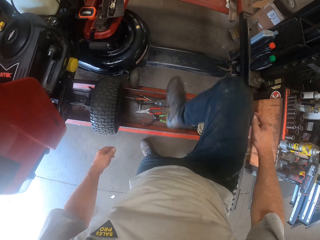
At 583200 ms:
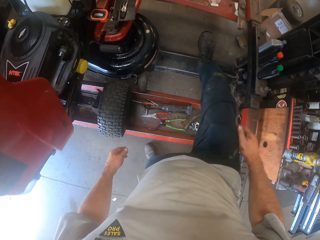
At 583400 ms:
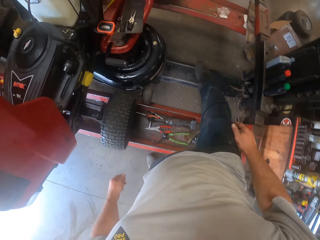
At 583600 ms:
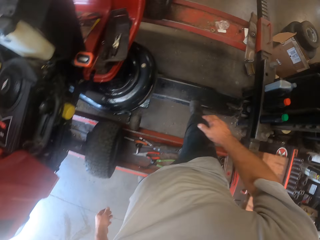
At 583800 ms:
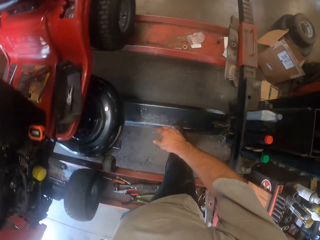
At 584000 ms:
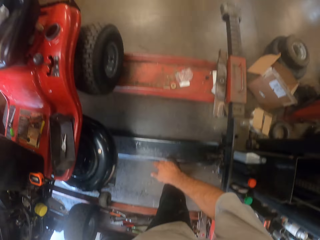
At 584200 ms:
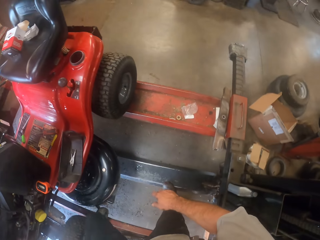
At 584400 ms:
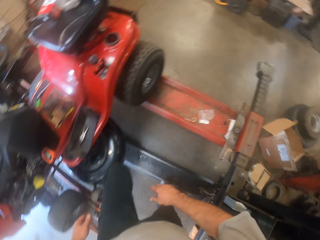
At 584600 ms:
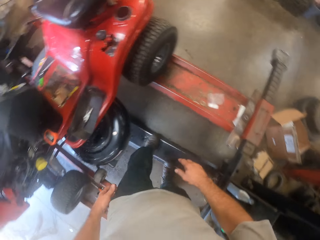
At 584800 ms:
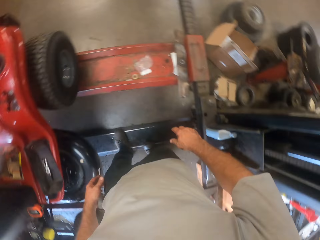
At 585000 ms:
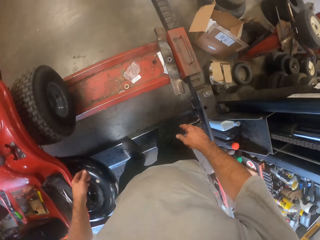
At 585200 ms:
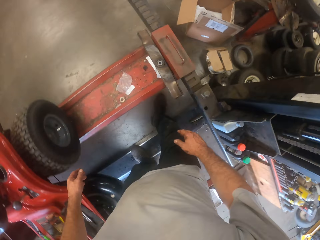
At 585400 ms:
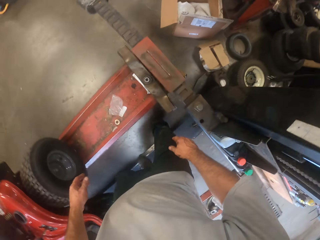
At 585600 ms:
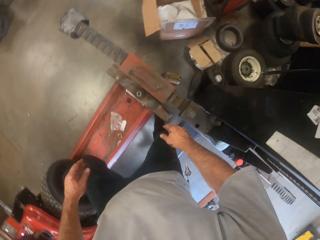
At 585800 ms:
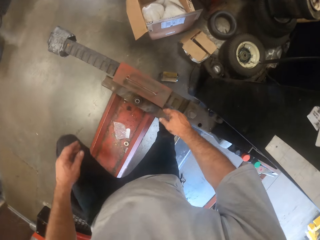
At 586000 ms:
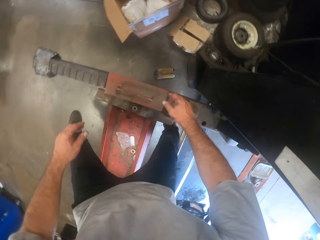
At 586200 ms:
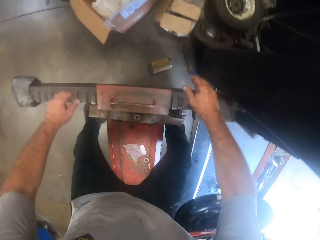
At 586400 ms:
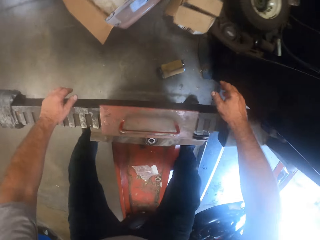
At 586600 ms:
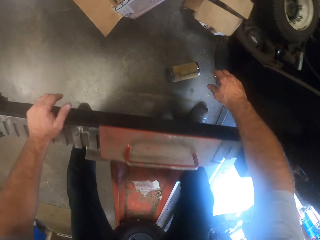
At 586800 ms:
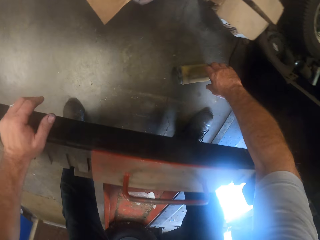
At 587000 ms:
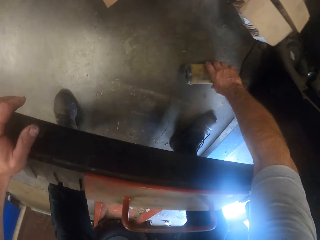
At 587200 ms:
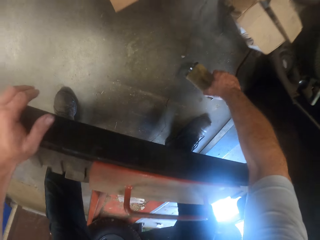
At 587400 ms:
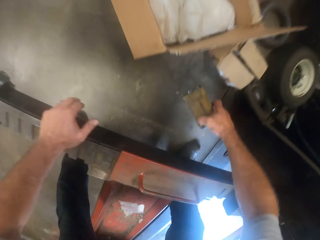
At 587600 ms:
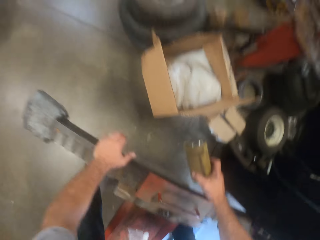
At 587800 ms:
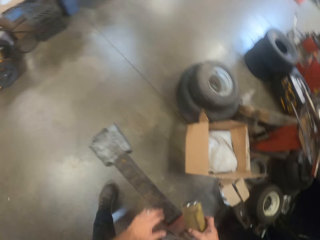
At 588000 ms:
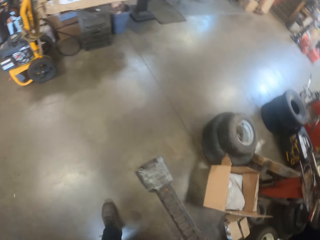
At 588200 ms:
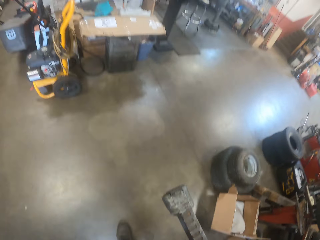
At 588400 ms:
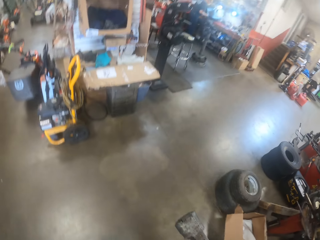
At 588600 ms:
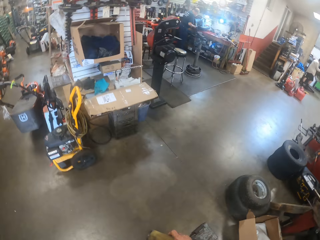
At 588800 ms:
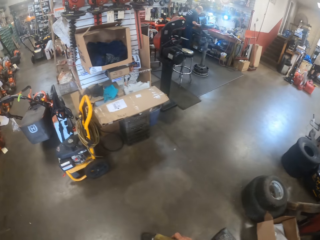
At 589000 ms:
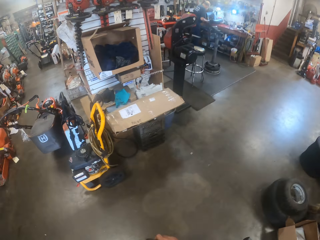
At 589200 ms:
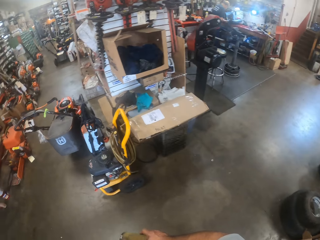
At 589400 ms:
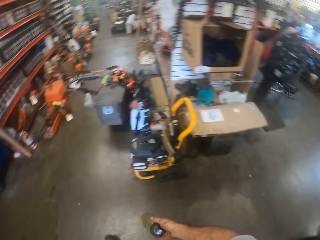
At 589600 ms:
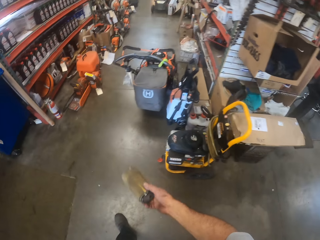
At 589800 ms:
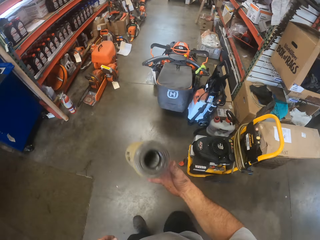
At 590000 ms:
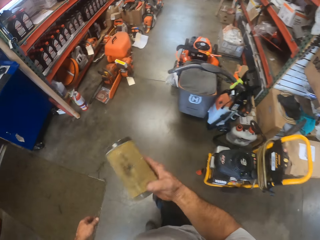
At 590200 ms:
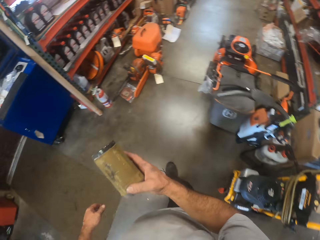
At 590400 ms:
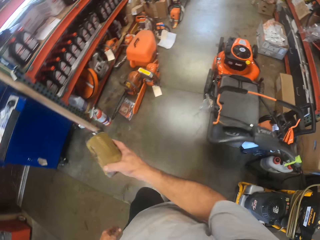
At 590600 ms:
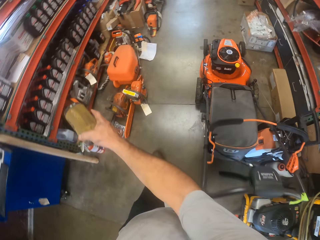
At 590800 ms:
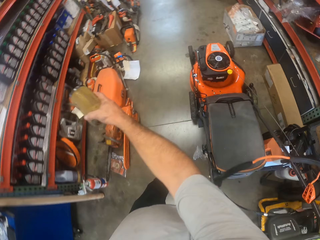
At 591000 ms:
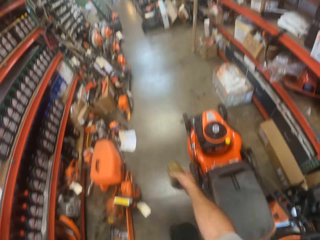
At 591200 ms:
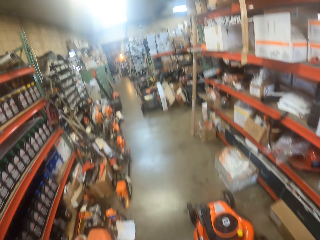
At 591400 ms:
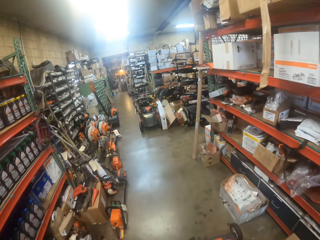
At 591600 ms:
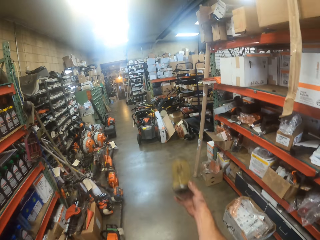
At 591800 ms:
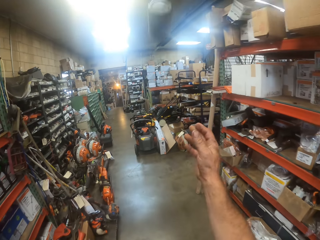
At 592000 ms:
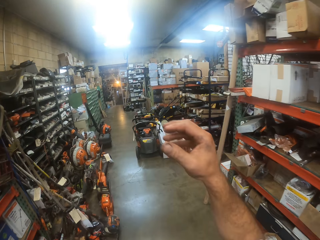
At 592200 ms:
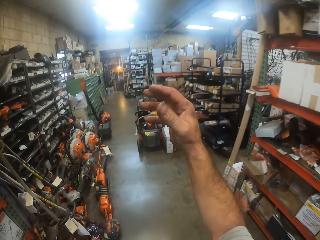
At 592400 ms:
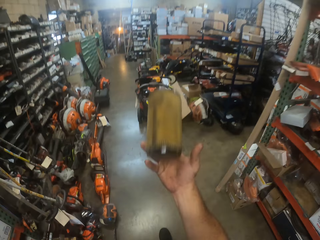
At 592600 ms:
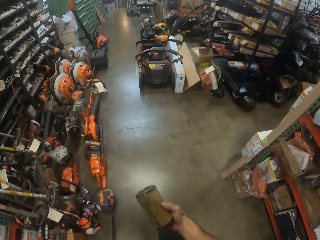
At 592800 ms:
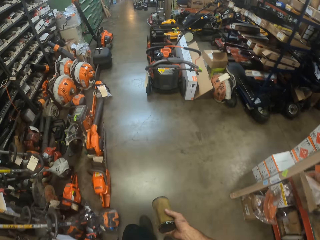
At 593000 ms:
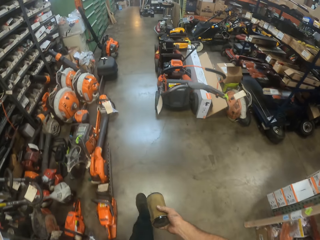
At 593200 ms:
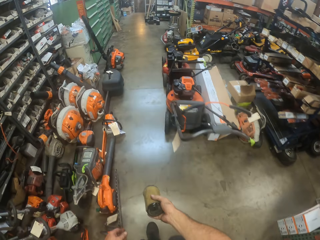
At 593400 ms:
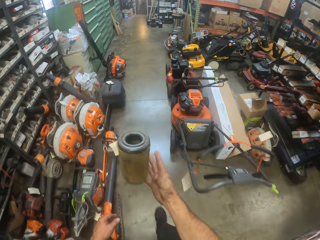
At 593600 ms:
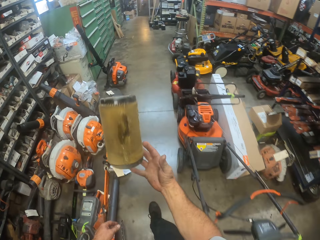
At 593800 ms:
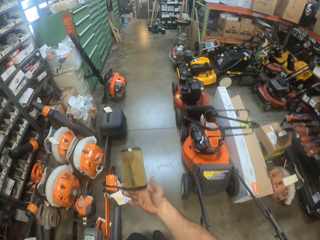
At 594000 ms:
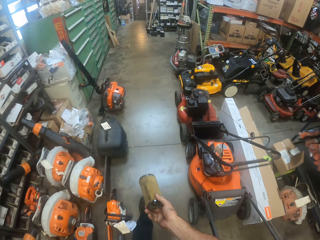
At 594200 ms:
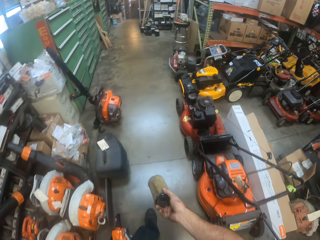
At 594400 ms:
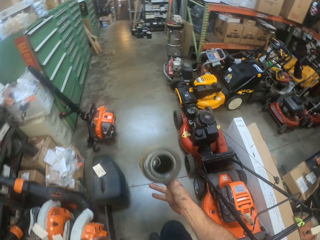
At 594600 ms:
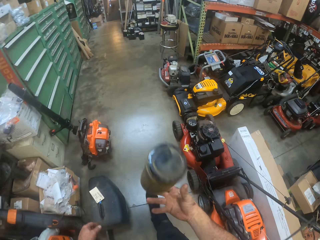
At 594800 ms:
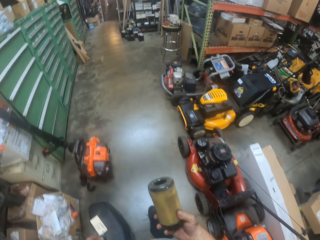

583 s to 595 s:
The camera wearer climbs into the workshop lift. He moves around. He picks up an air filter from the floor. He walks around. He throws the air filter in his hand in the air. He catches the filter, throws the filter and catches the filter.

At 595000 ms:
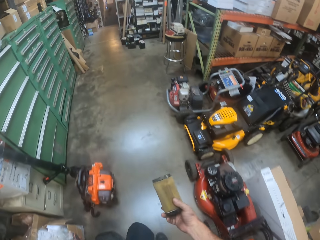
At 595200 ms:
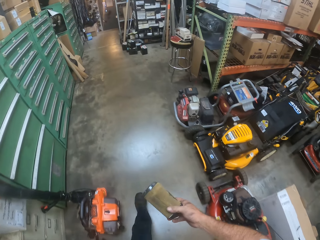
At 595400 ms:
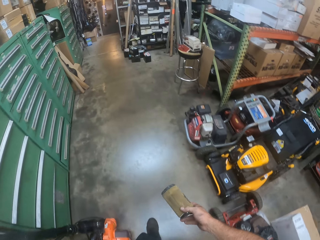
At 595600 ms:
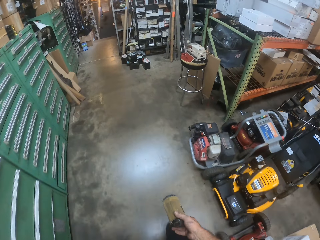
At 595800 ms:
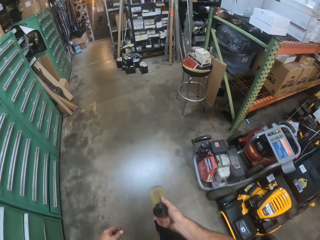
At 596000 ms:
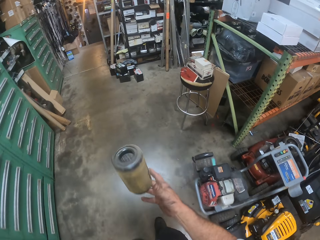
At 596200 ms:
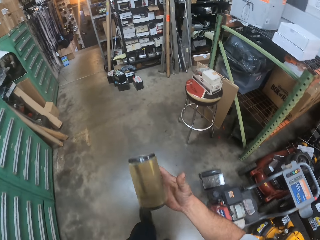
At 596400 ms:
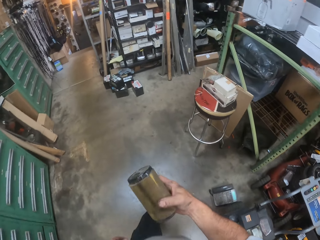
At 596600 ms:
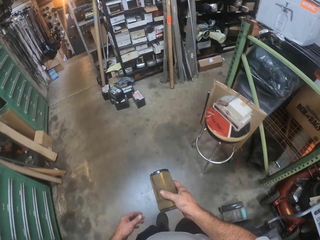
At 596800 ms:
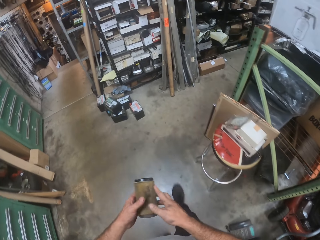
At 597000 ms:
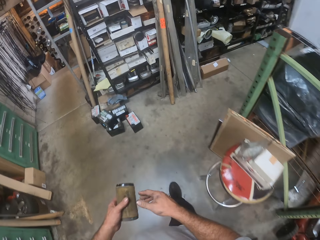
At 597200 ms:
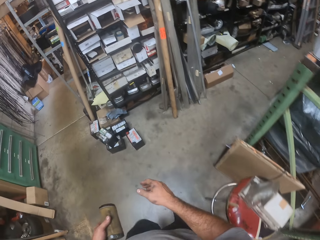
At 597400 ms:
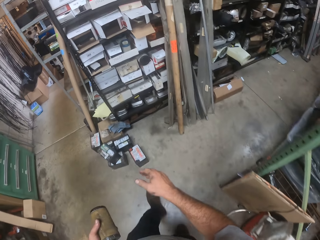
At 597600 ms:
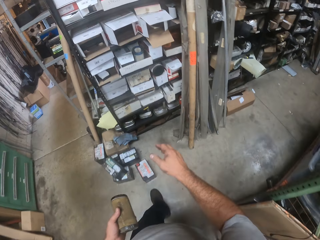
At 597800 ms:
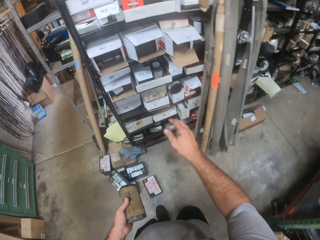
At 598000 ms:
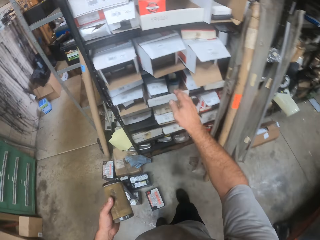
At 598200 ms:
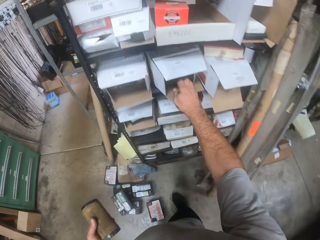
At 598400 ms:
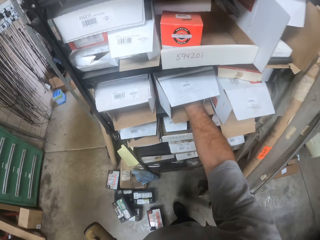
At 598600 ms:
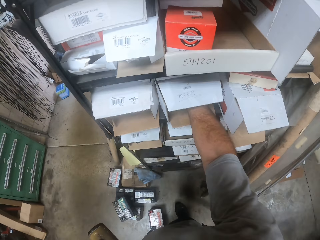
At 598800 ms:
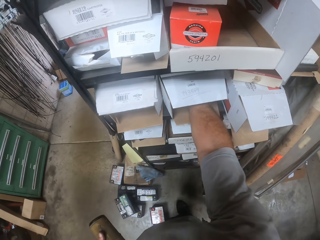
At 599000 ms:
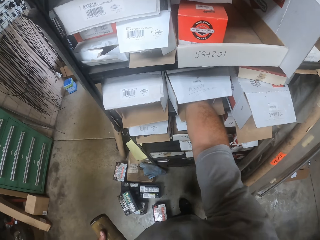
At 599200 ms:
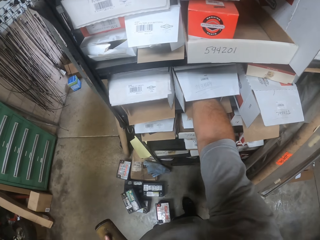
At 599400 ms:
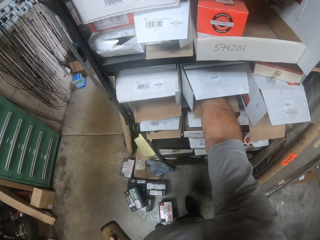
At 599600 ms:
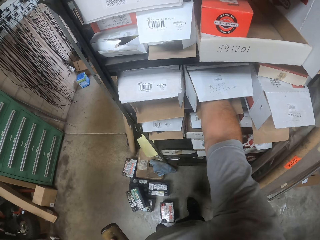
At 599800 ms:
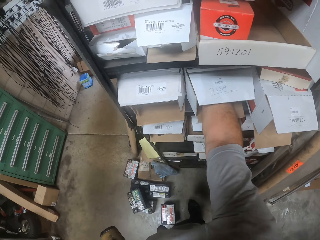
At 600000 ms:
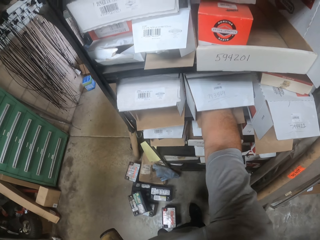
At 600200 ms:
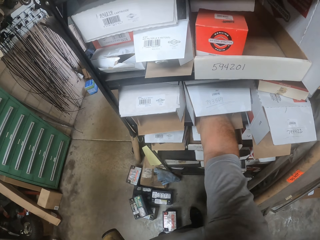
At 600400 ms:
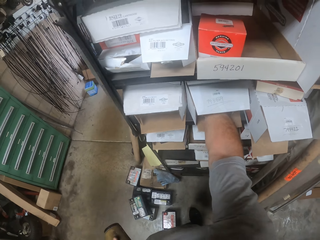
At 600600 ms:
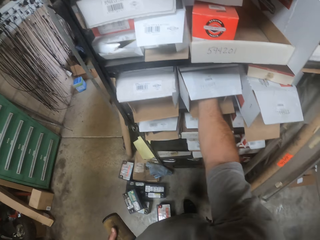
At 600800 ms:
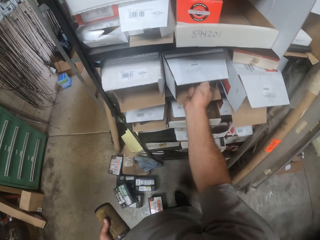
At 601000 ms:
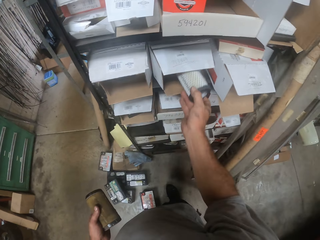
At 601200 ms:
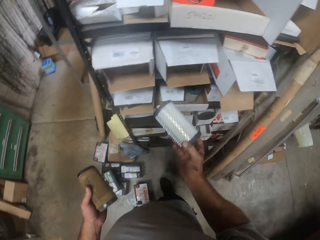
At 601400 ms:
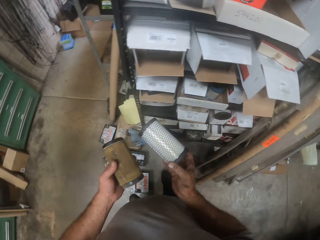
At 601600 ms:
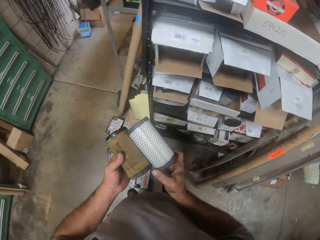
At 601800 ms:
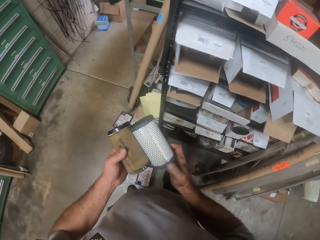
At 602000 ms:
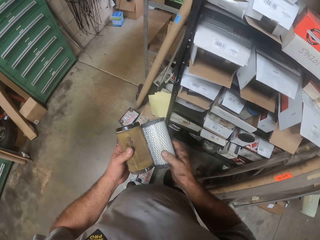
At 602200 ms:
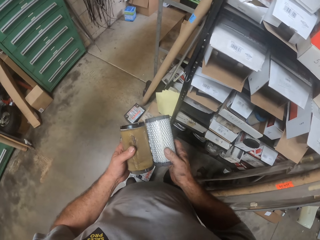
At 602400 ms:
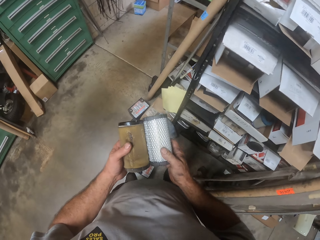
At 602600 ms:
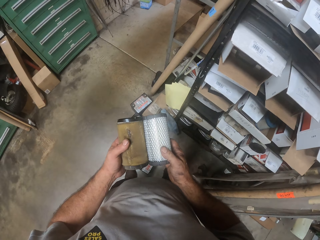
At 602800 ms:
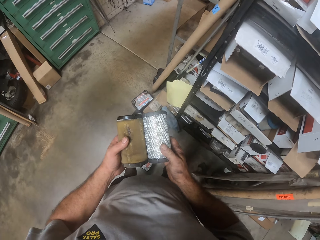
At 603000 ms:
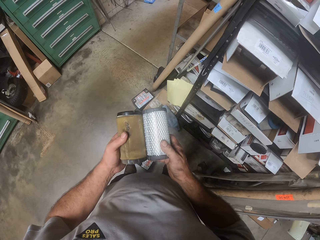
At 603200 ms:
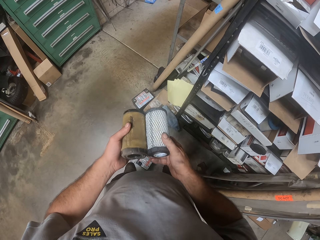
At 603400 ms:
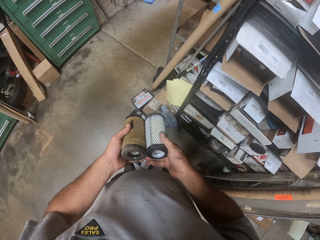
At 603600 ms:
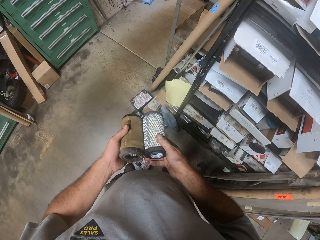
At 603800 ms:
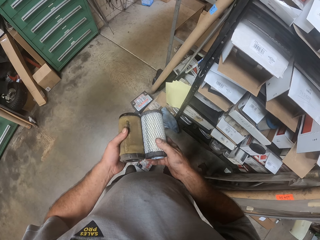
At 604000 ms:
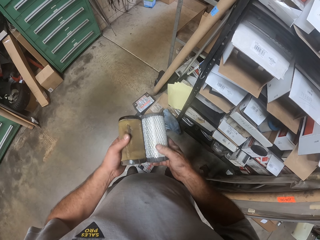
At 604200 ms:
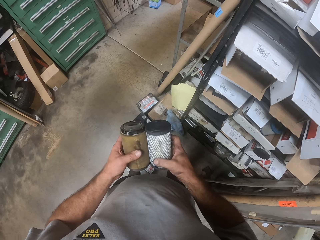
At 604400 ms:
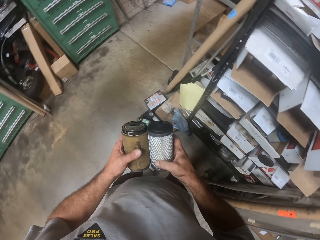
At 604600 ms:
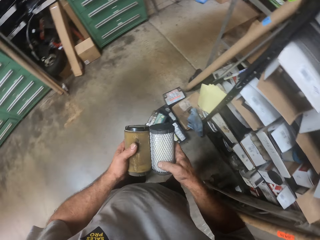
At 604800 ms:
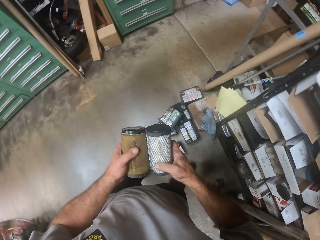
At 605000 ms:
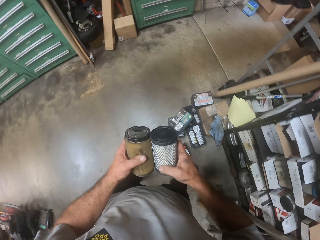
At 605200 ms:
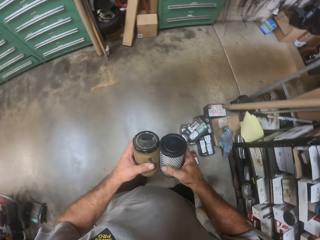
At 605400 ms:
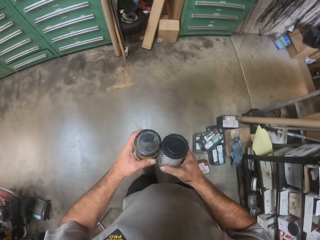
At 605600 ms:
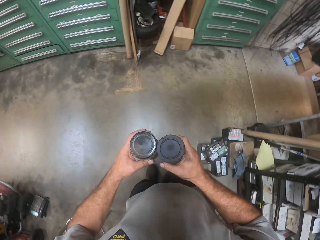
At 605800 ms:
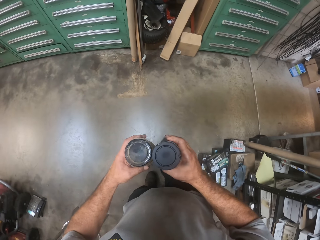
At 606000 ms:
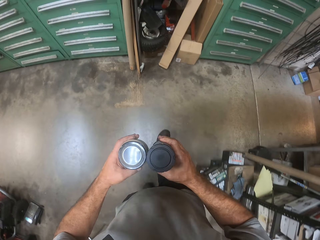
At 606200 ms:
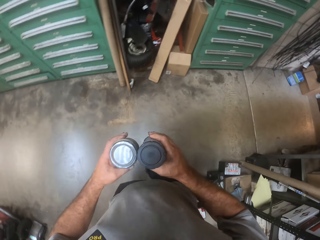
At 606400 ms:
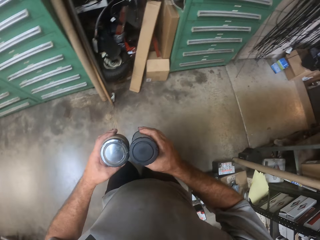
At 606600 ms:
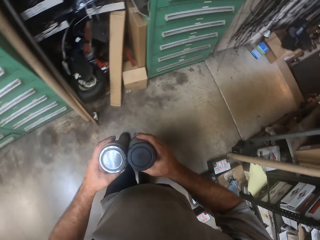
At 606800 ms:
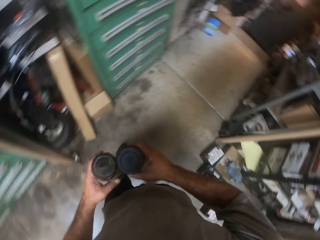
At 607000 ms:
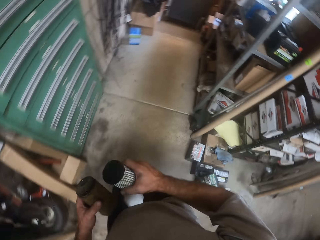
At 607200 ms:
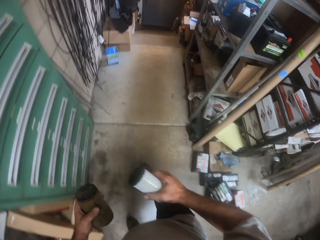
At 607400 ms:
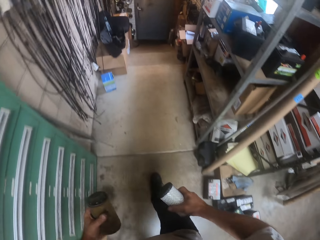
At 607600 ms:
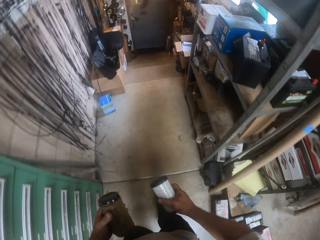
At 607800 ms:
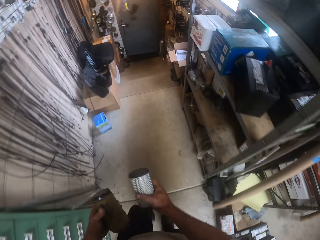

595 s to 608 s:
The camera wearer throws the filter, catches the filter, throws the filter and catches the filter. He moves the filter to his left hand. He takes a second air filter from a box. He holds the filters together. He looks at the air filters. He walks to a flight of stairs.
